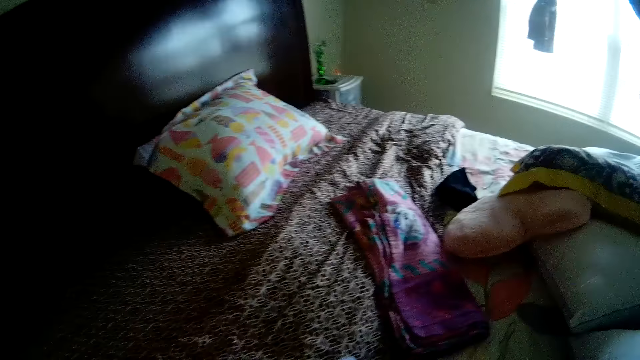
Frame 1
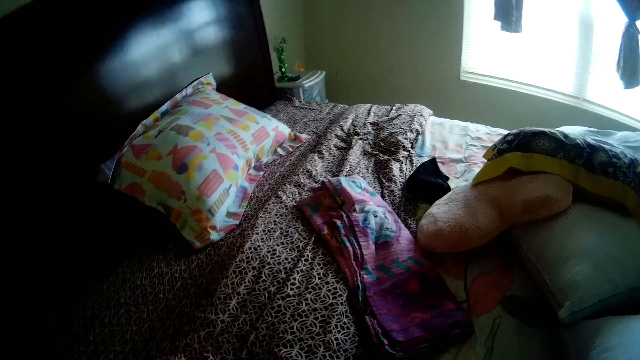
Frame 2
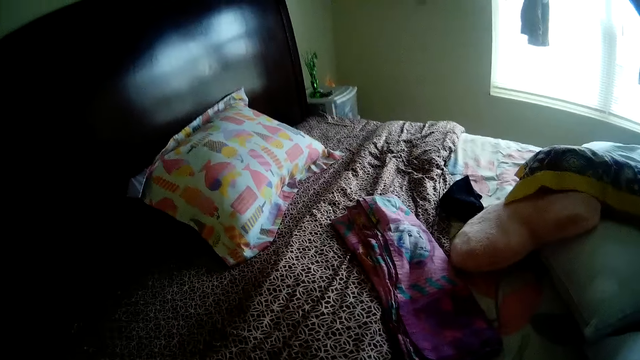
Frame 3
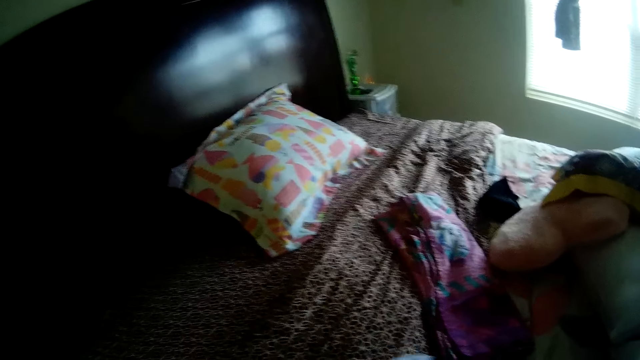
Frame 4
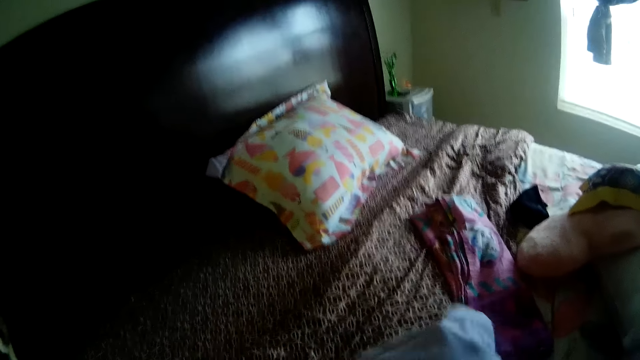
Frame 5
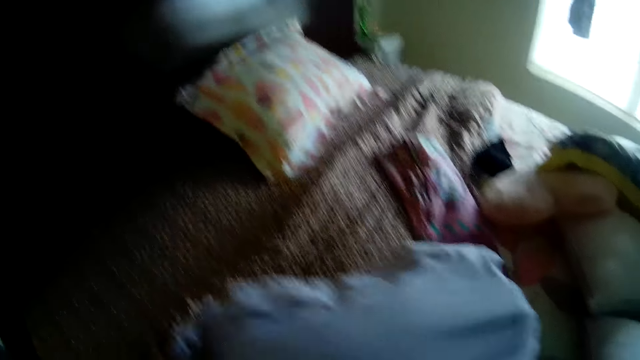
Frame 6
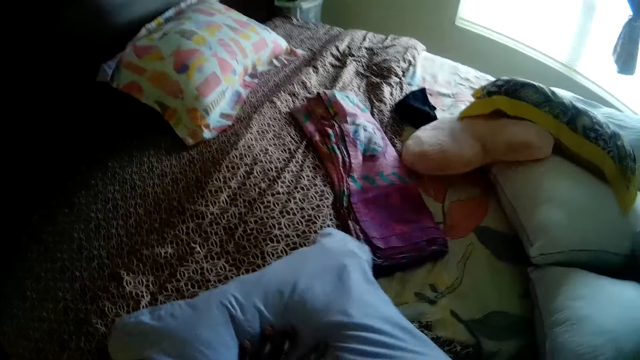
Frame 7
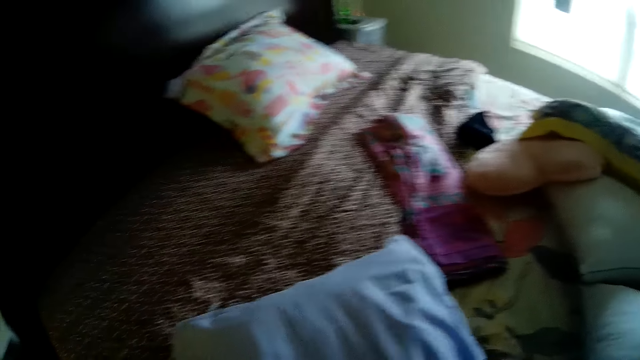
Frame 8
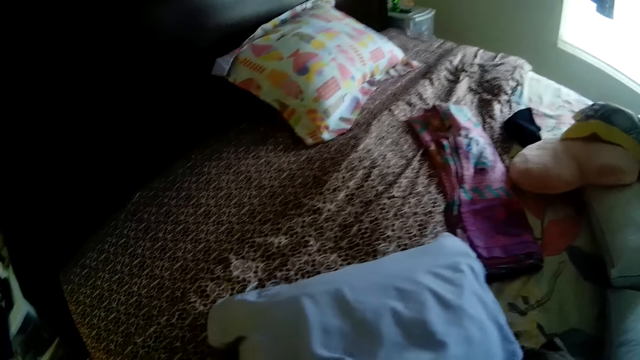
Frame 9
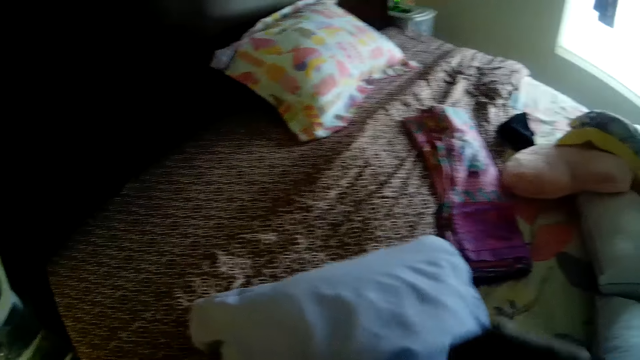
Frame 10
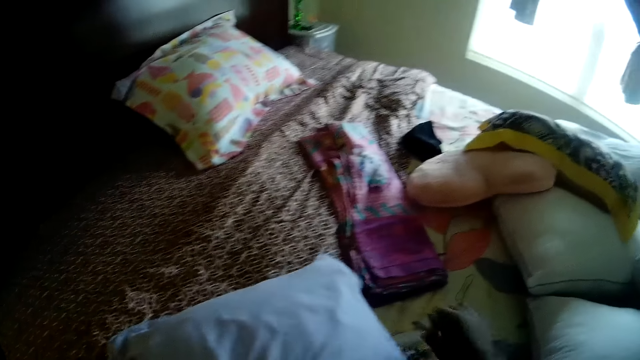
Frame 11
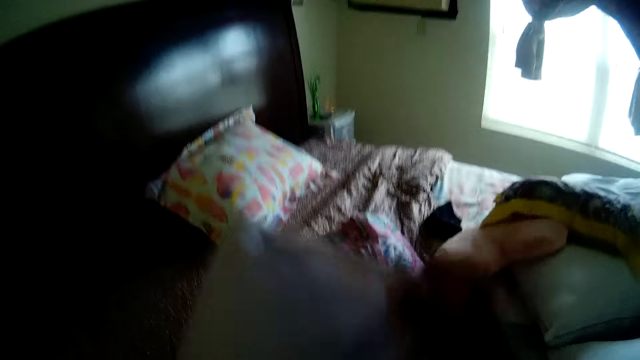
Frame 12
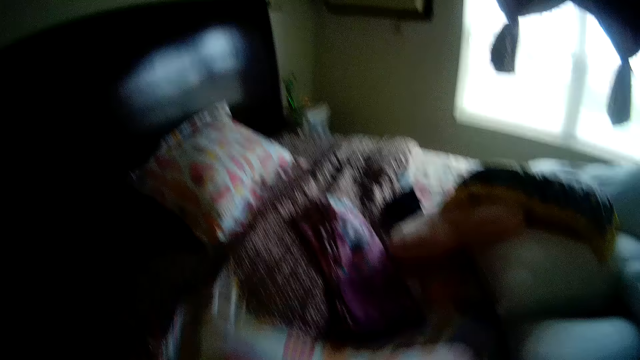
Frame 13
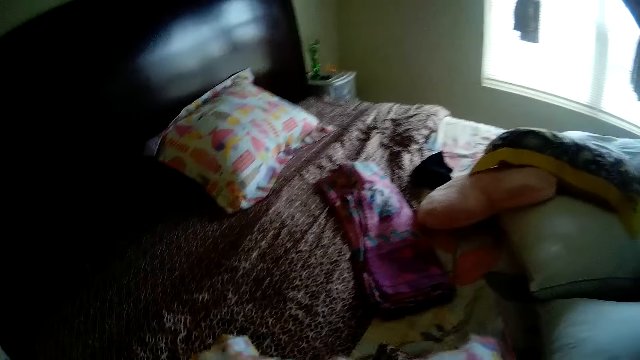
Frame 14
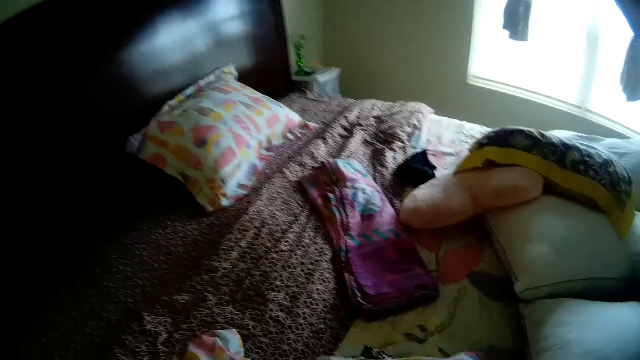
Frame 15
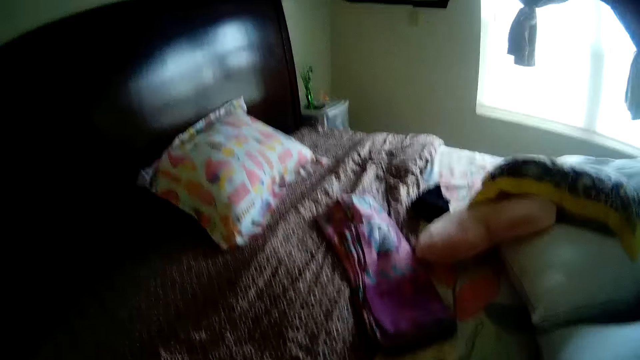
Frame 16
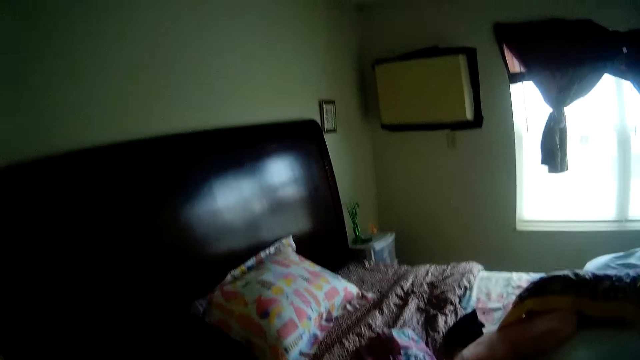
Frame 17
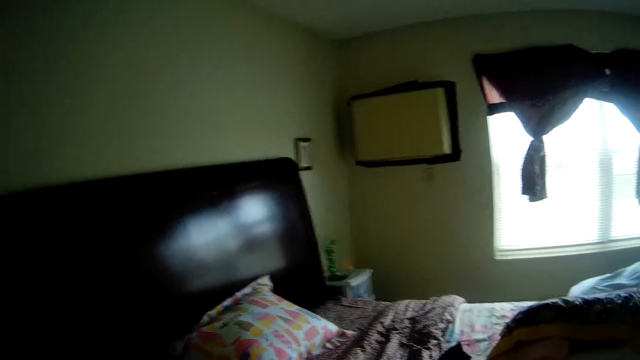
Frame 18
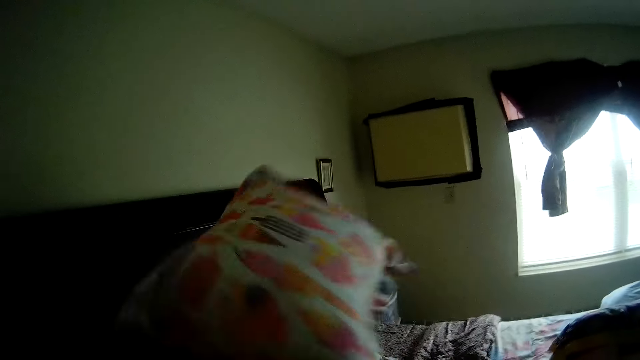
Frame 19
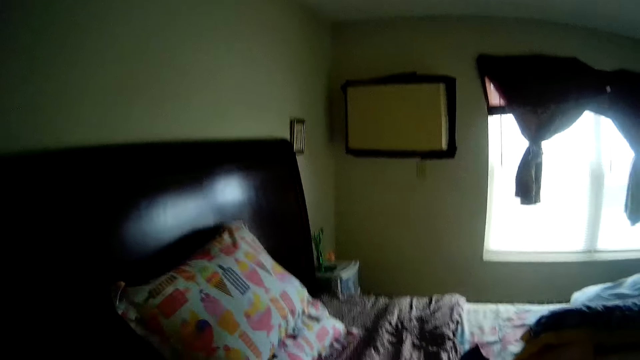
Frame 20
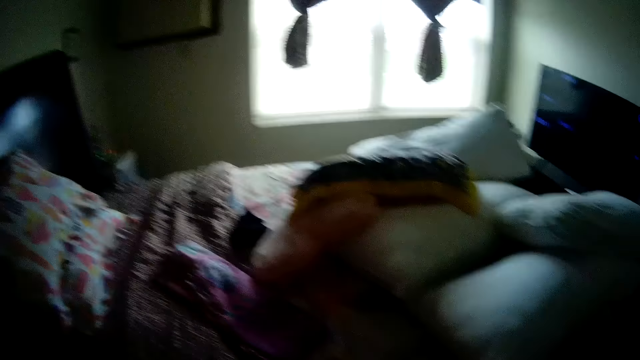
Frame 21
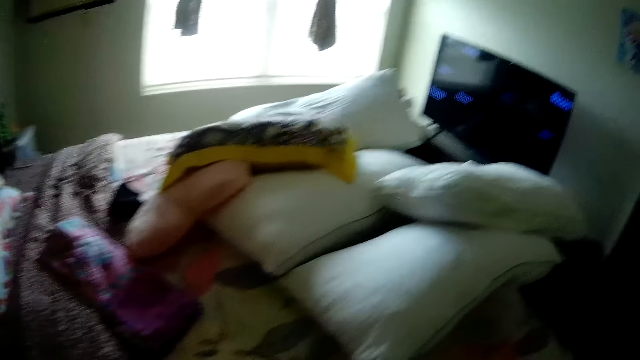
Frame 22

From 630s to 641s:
The camera wearer smacks the pillow with her left hand. She flips the pillow with her right hand. She tosses the pillow on the bed with both hands.

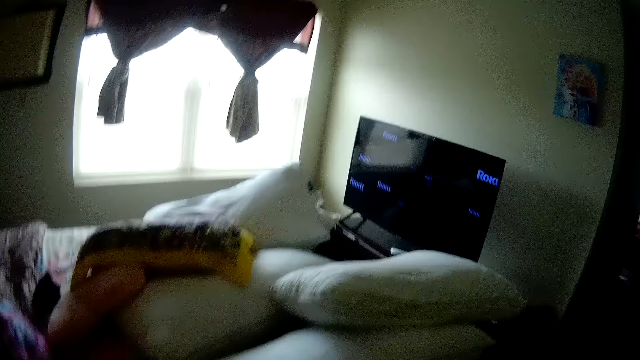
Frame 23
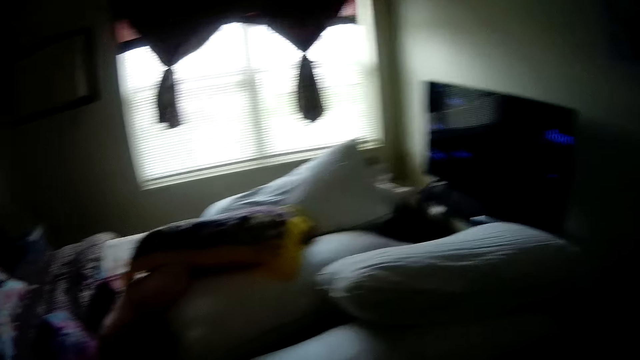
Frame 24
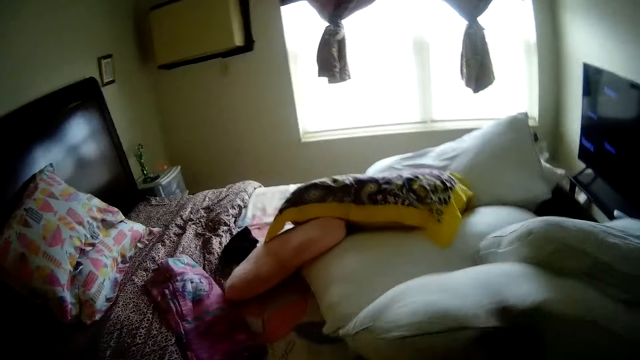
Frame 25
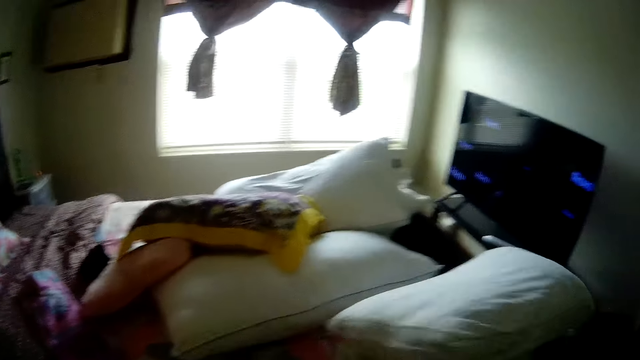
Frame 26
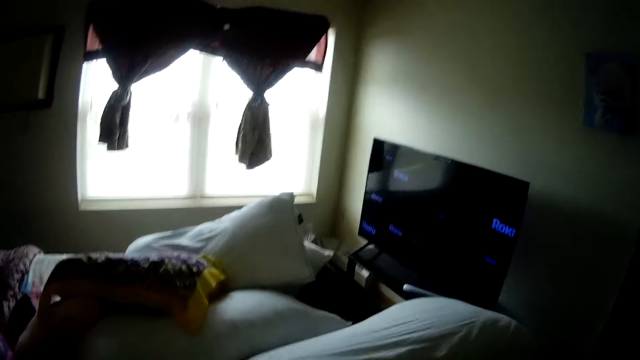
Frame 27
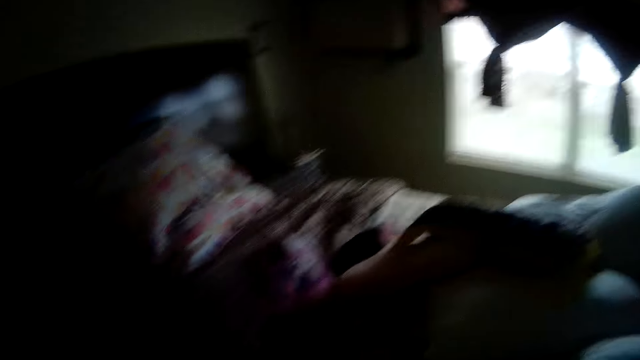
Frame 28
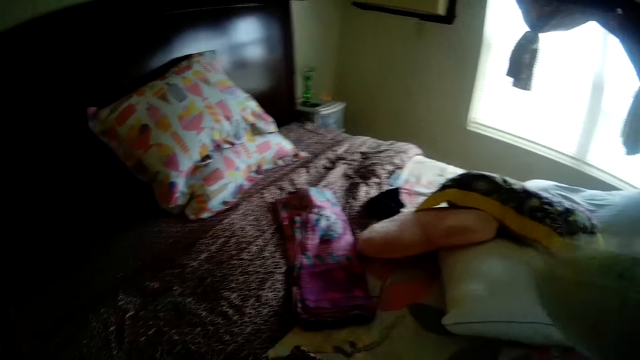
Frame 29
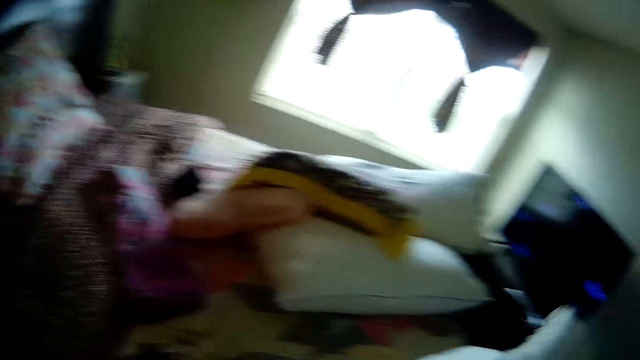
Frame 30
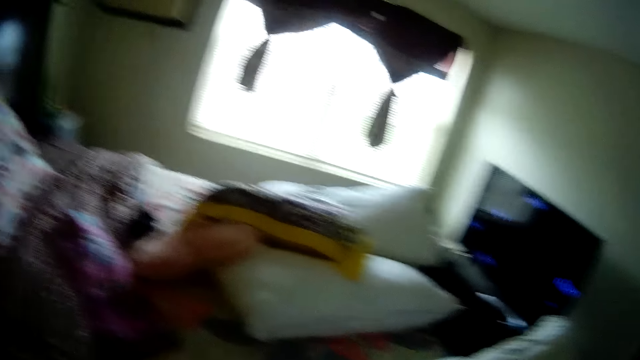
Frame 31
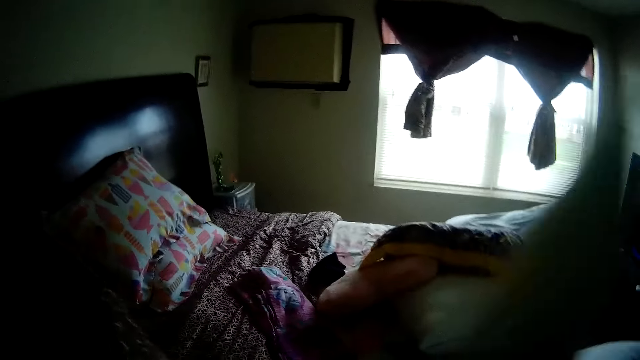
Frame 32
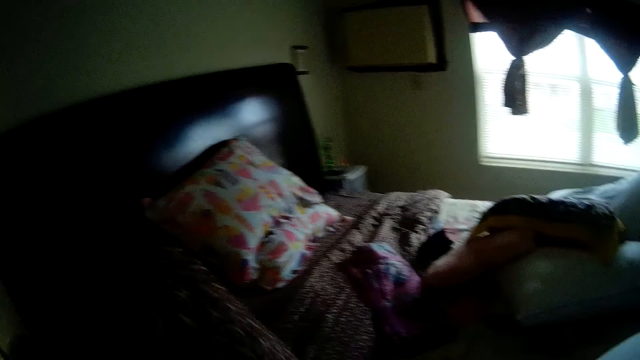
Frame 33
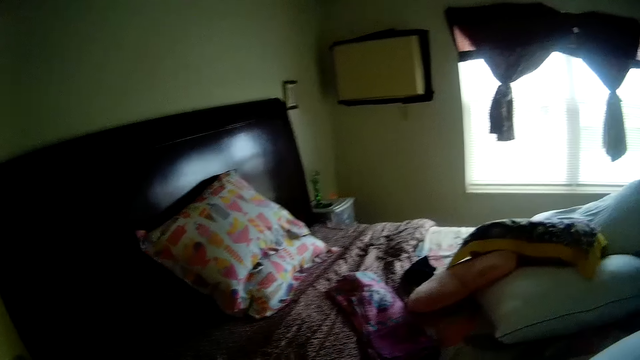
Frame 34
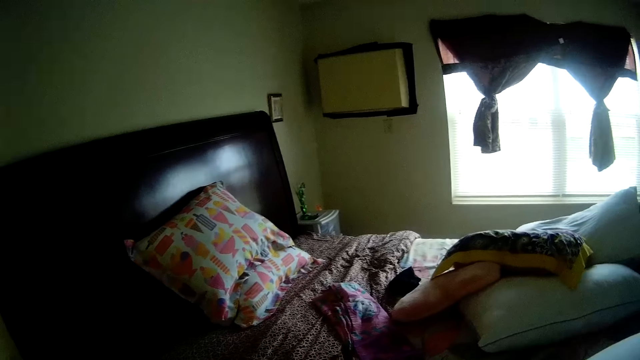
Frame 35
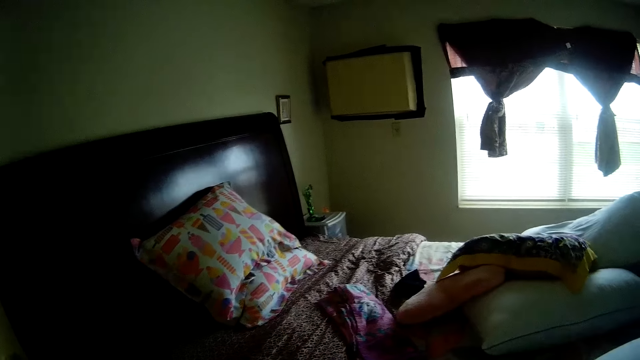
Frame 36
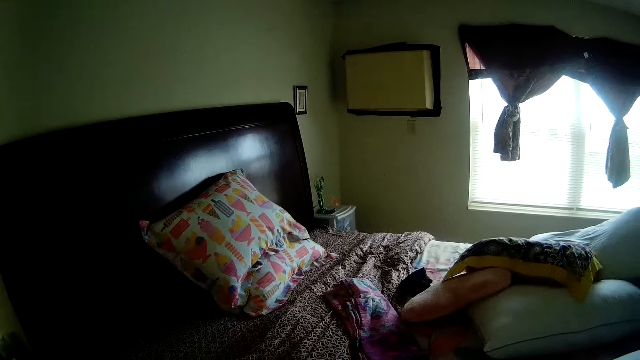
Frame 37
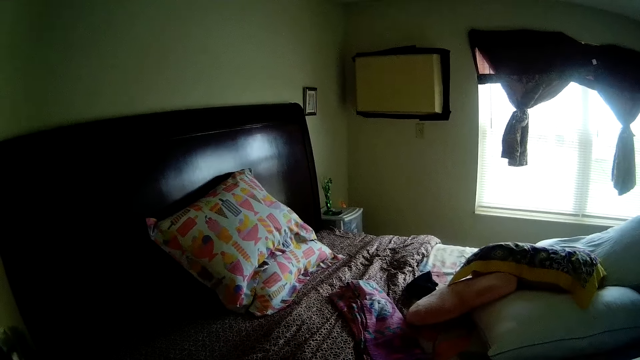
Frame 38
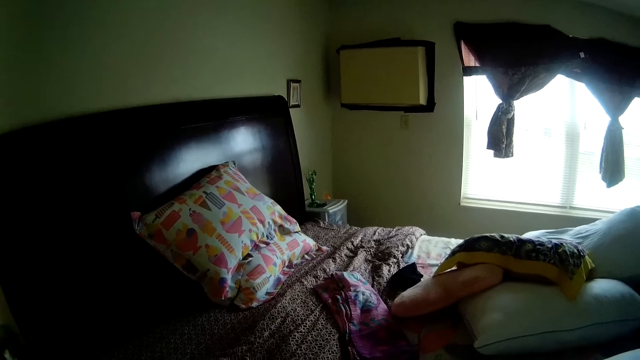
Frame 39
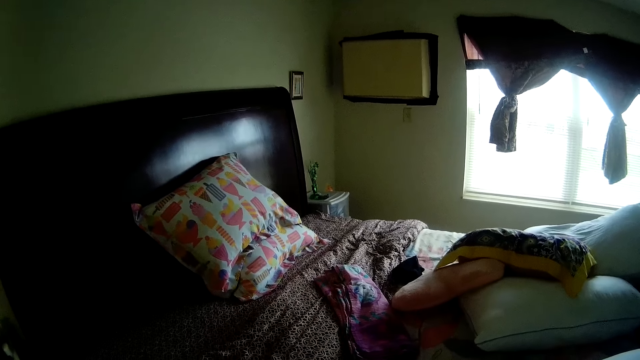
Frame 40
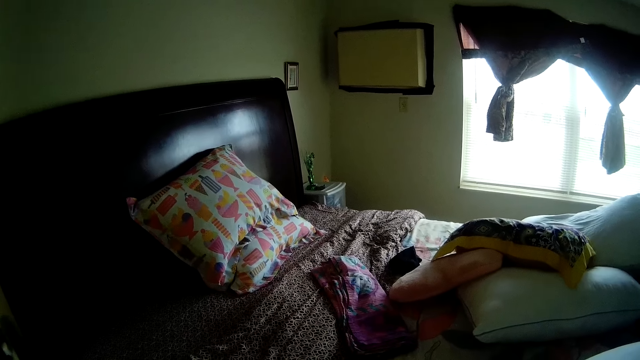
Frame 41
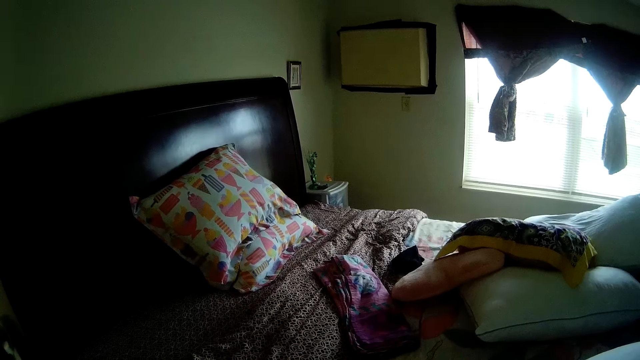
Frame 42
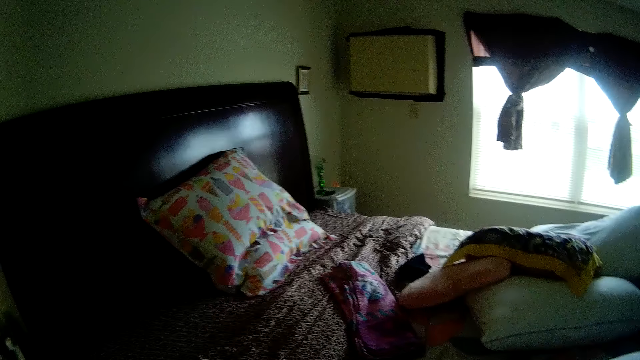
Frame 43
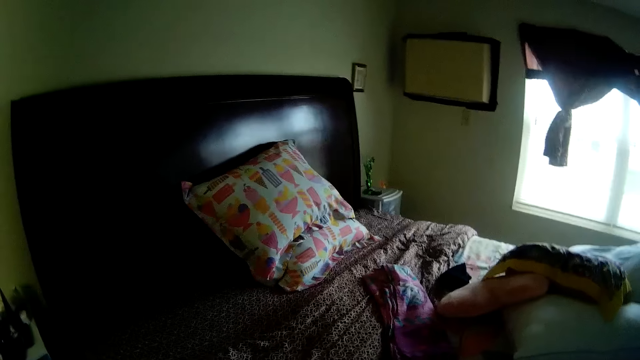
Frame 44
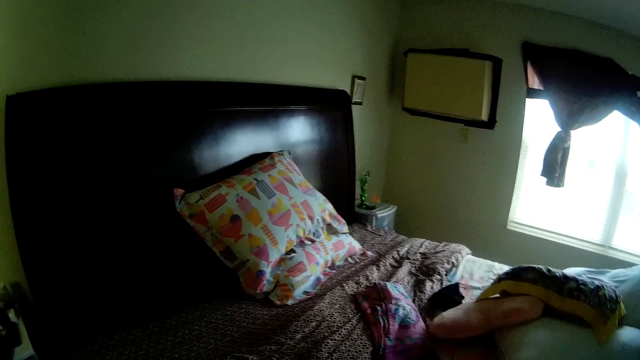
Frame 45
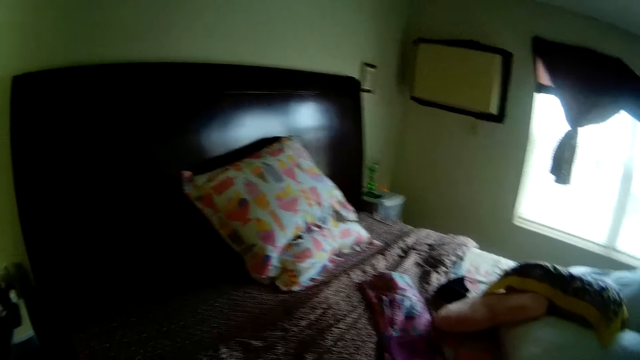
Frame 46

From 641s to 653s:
The camera wearer takes a pillow from the bed with her right hand. She takes the pillow from the bed with her right hand again. She slams the pillow into the bed with her right hand. She picks the pillowcase.
